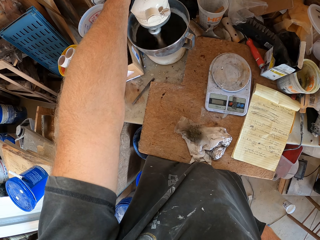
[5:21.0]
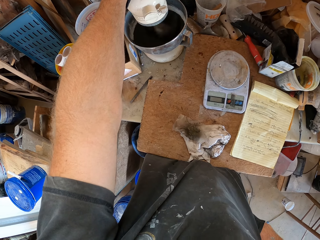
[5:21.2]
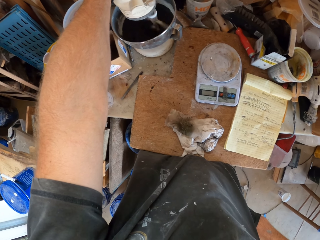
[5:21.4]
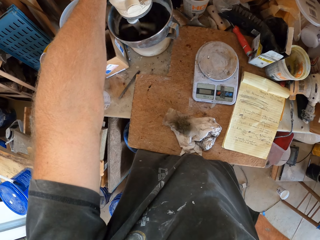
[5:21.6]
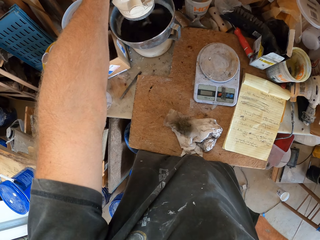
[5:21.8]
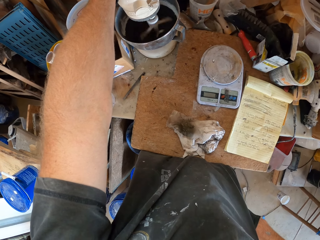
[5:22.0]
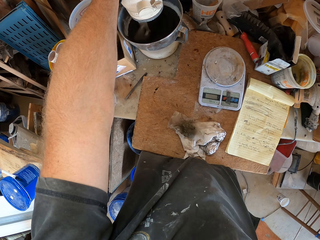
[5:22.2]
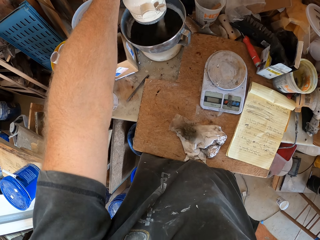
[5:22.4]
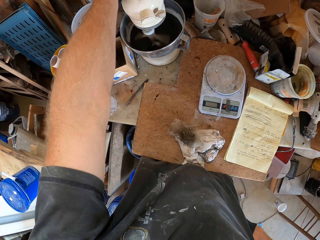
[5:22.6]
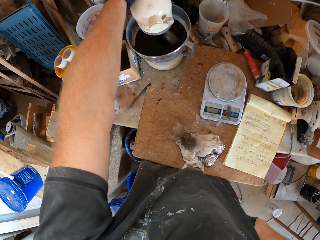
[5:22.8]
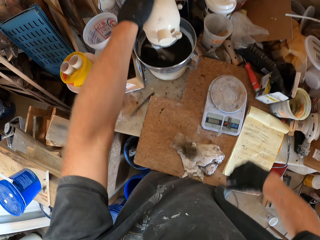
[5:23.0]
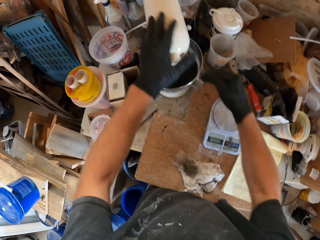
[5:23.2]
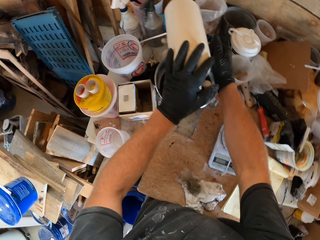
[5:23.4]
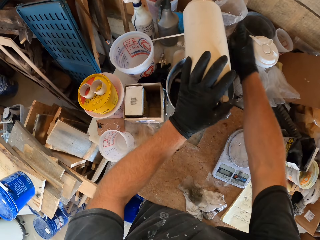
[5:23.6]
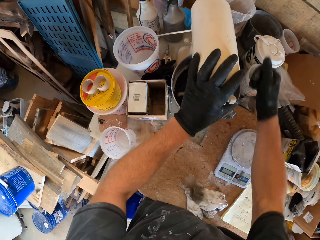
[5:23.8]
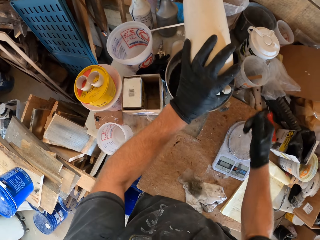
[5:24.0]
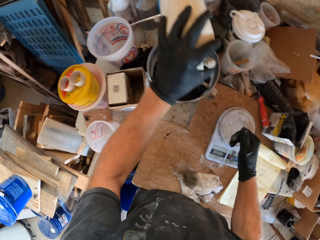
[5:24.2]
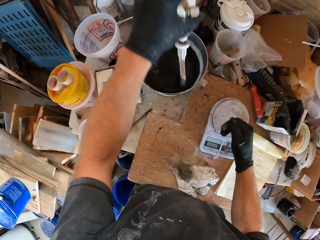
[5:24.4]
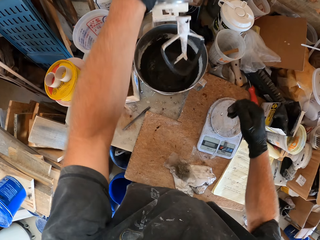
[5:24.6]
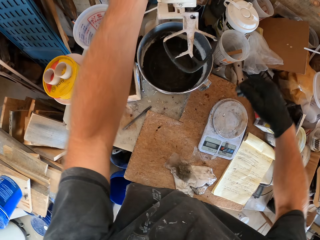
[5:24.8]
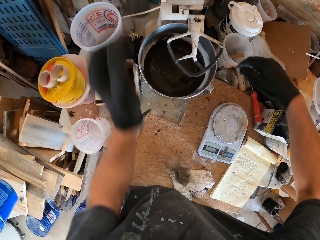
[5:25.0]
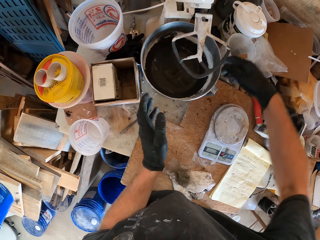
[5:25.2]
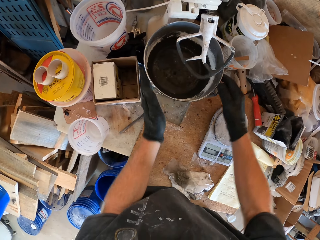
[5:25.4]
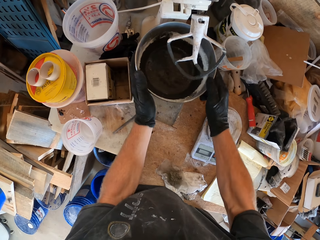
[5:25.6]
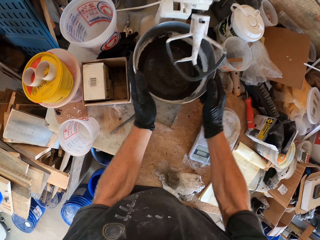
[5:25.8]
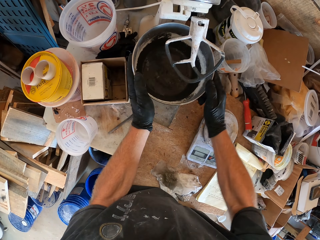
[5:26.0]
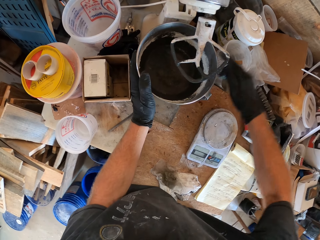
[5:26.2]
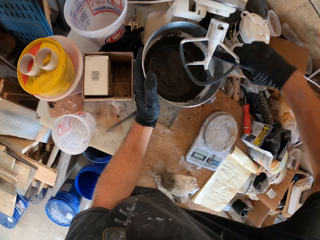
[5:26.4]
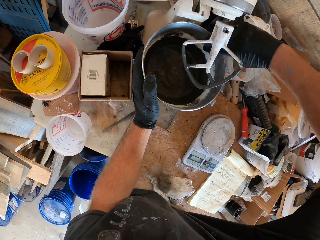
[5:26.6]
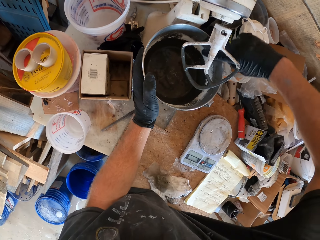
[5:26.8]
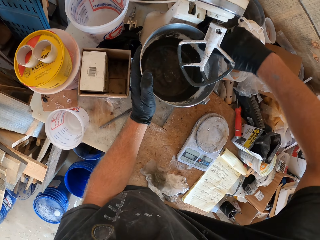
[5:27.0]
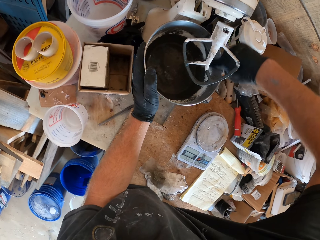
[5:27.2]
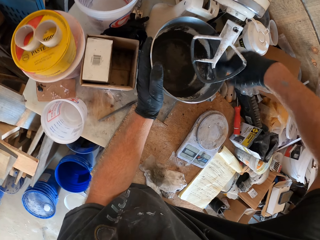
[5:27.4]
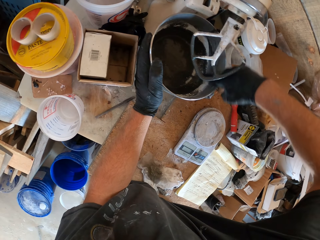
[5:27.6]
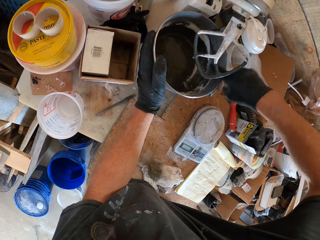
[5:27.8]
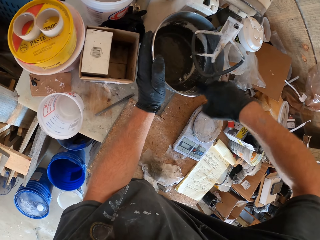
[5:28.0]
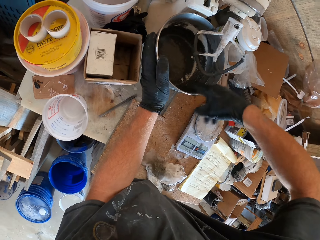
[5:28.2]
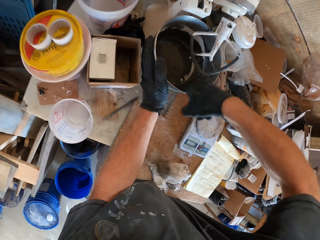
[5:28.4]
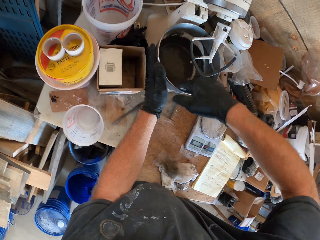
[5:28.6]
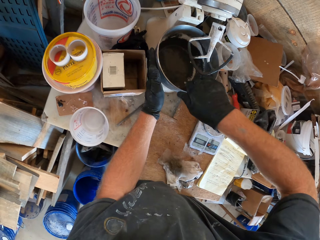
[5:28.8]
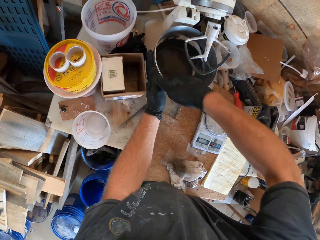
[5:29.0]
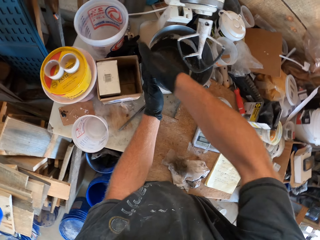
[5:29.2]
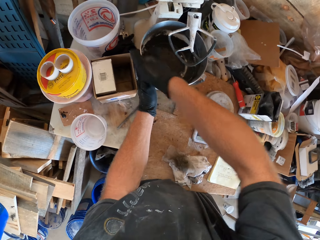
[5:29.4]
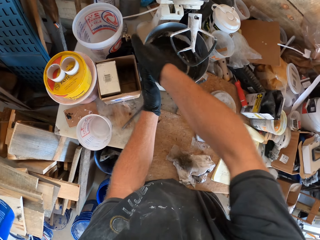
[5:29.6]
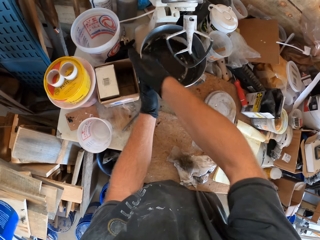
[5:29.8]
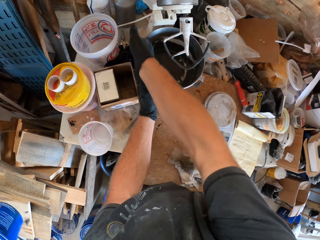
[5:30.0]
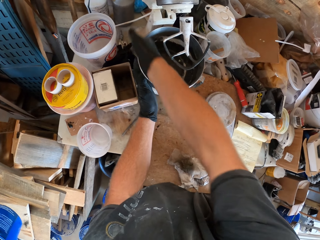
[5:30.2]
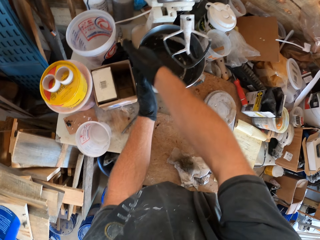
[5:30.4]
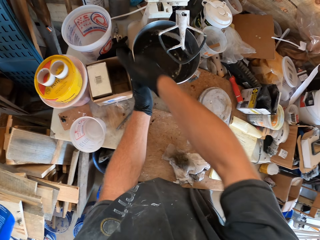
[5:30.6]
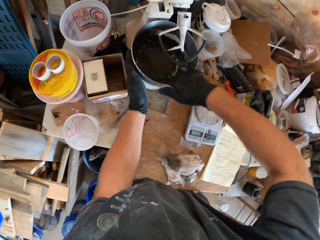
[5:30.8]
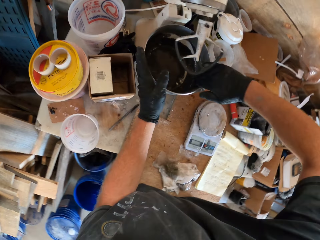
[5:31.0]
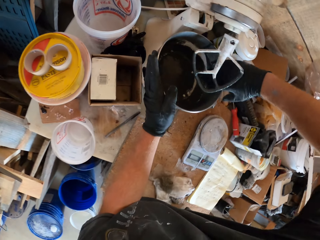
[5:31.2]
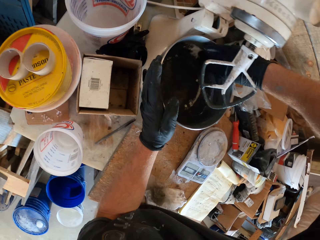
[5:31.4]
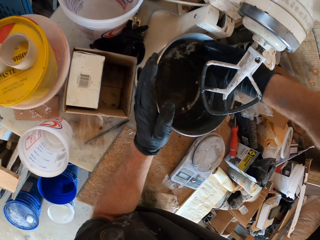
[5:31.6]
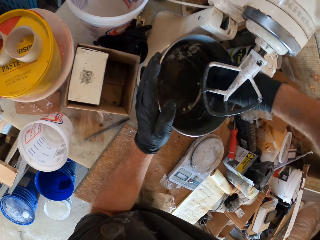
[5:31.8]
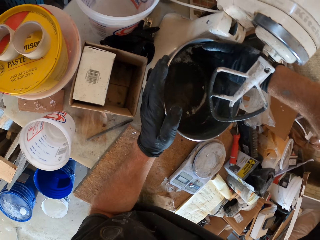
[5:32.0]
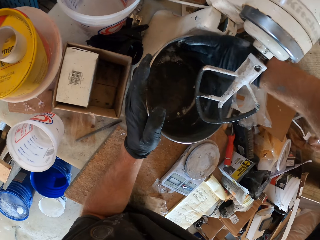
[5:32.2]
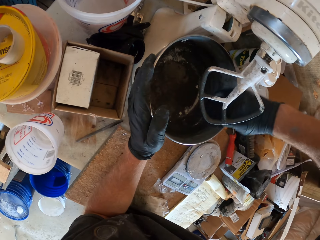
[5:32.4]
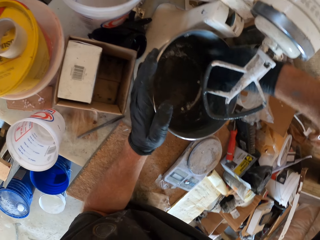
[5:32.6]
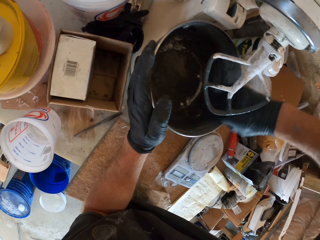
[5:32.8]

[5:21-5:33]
The camera wearer turns off the mixer. They touch the mixer, open the mixer, remove the mixer from the bowl, and hold the bowl. They scrape the inside of the bowl. They scrub something from the bowl.

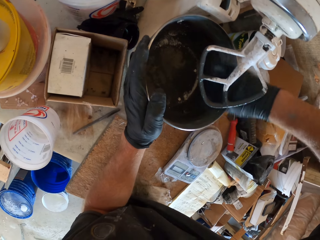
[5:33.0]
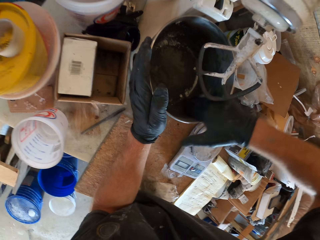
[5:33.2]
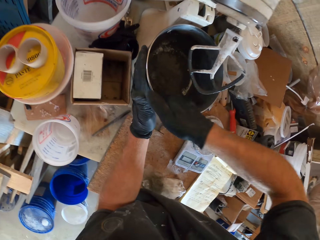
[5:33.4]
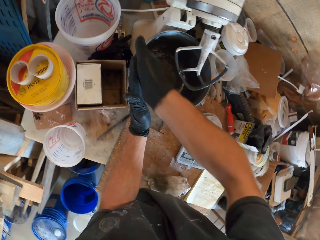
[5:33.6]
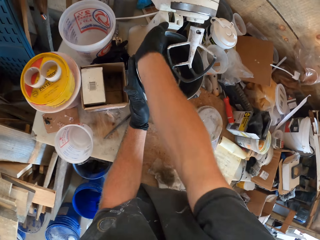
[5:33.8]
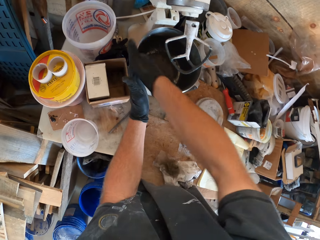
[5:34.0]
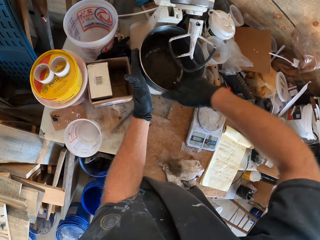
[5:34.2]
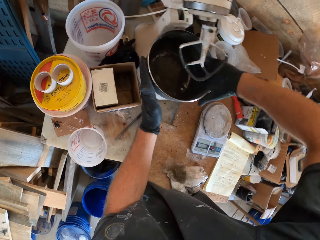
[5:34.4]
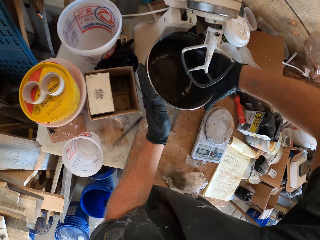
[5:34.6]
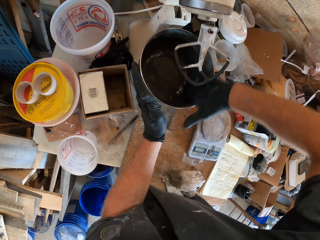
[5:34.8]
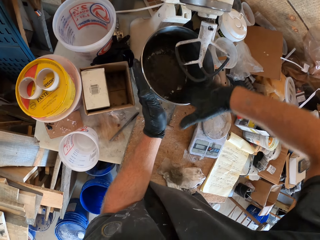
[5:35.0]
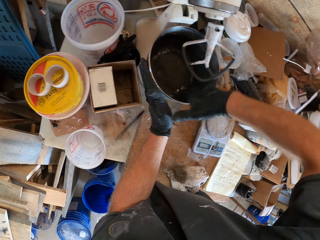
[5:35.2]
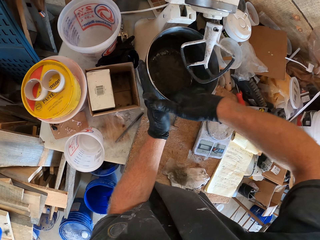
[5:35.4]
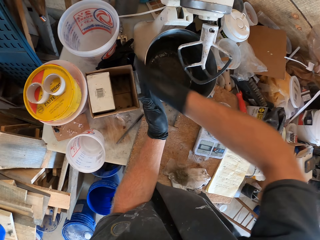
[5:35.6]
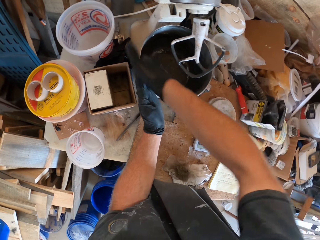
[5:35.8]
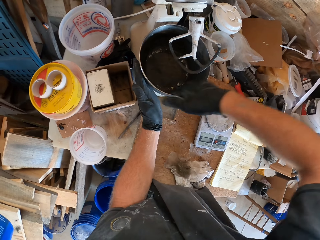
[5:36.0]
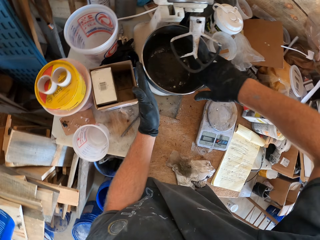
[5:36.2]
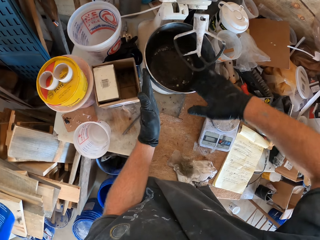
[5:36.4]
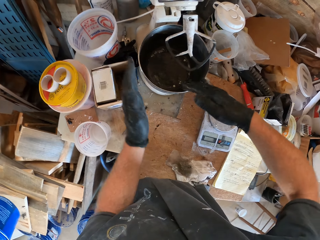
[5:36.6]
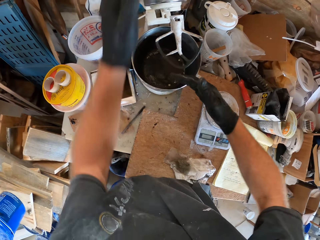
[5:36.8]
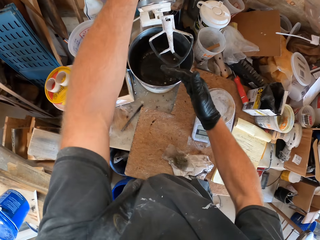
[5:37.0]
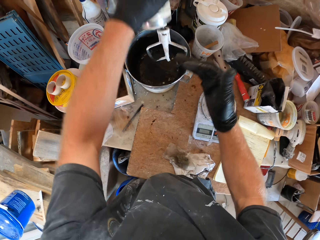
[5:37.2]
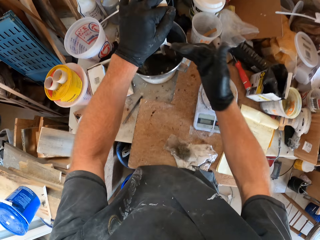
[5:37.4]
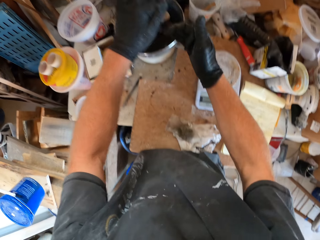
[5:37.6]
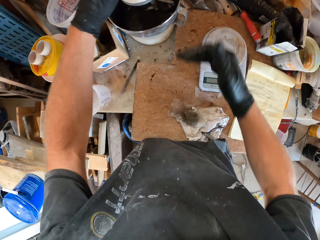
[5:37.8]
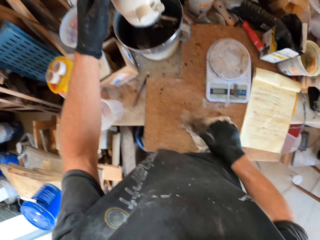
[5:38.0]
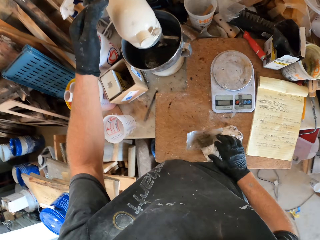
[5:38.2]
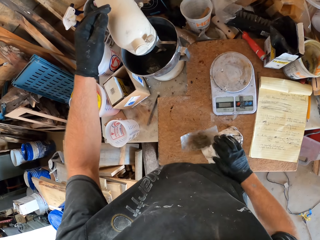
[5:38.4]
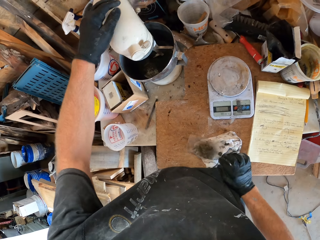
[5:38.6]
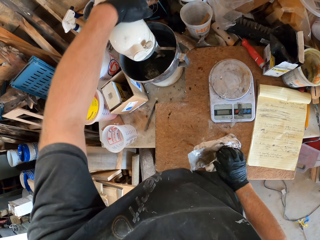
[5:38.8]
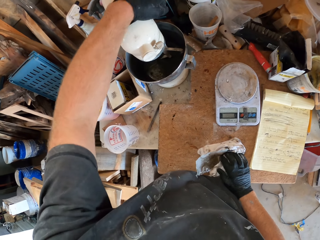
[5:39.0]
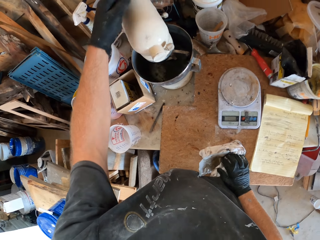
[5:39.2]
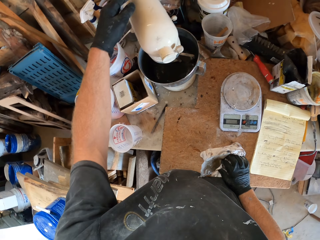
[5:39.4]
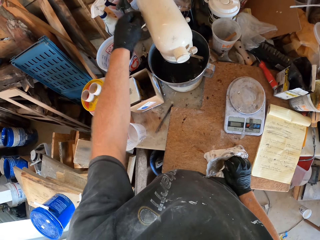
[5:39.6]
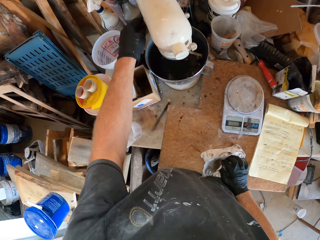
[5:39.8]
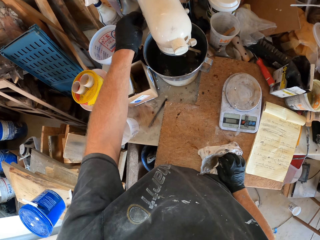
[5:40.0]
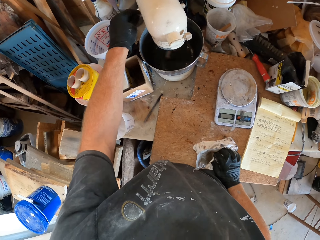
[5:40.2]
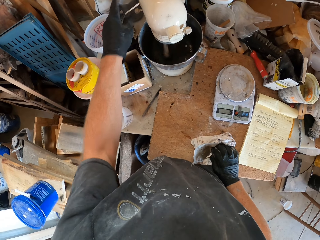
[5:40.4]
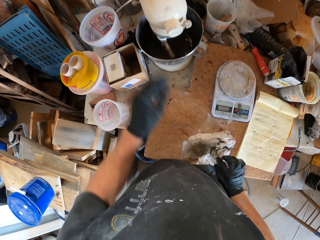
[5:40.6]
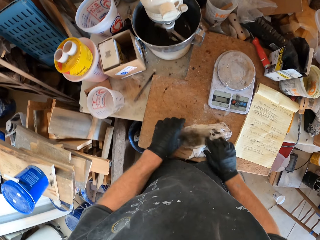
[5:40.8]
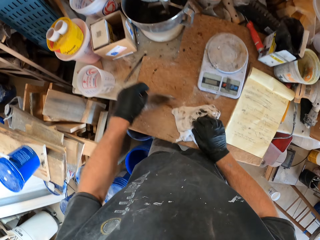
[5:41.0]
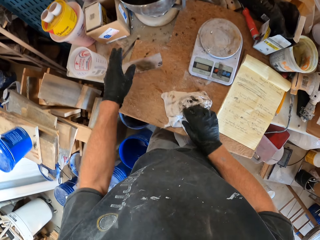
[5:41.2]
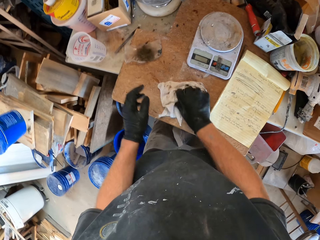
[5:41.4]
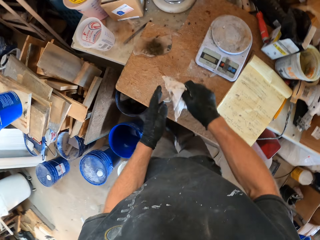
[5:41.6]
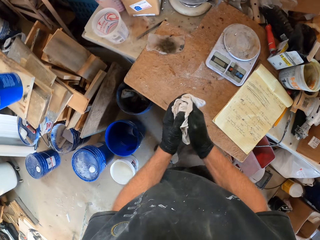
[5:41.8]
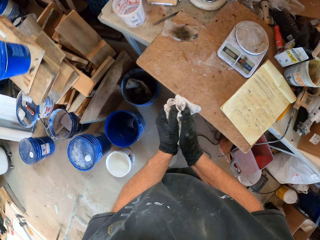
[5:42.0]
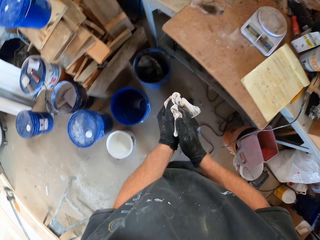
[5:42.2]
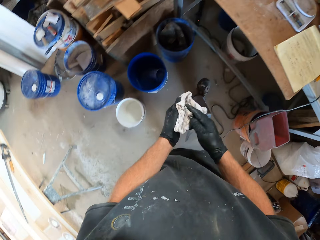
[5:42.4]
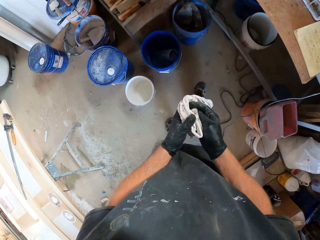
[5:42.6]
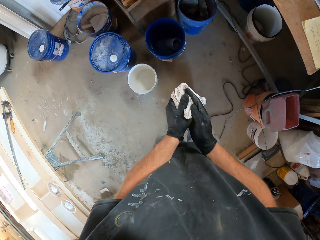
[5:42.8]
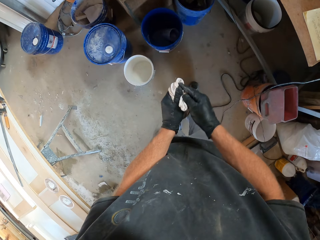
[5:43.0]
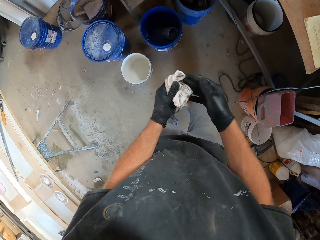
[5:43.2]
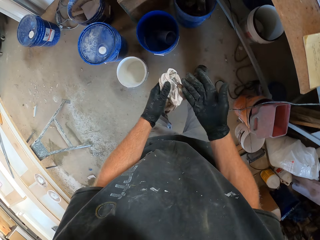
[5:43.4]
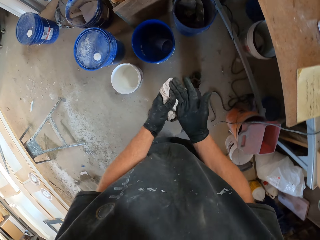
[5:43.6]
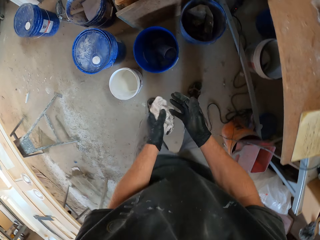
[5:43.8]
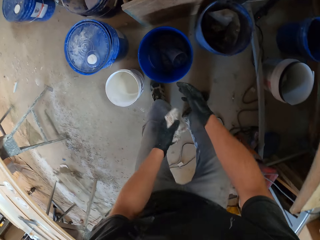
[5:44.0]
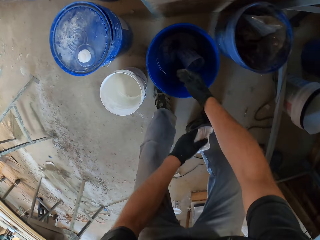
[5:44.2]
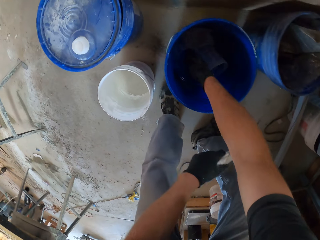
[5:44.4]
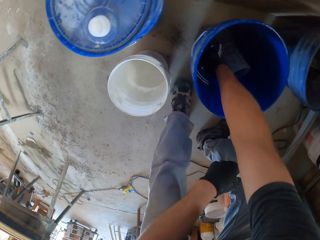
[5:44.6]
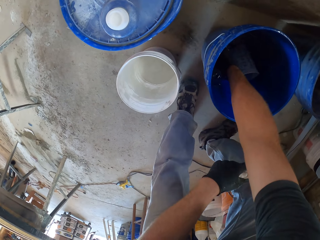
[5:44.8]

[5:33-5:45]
The camera wearer holds the mixer. He turns on the mixer, puts down his hand, and moves his hand on the mixer. He moves the plastic paper and picks up the cloth. He wipes his hands with the piece of cloth.
